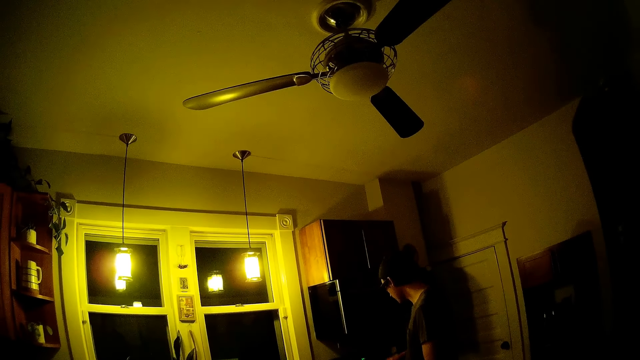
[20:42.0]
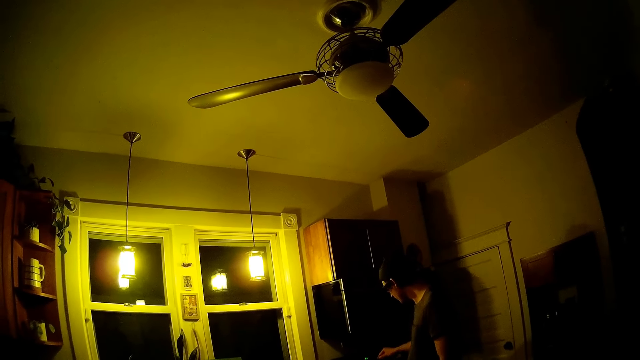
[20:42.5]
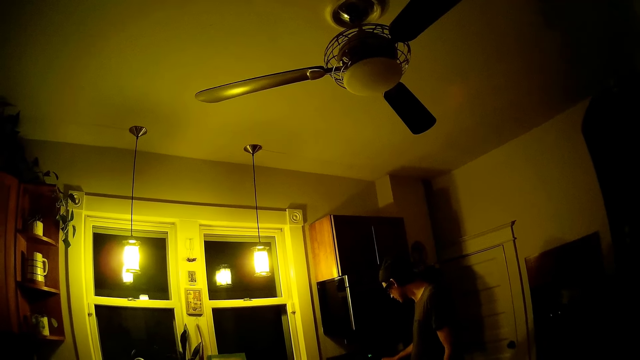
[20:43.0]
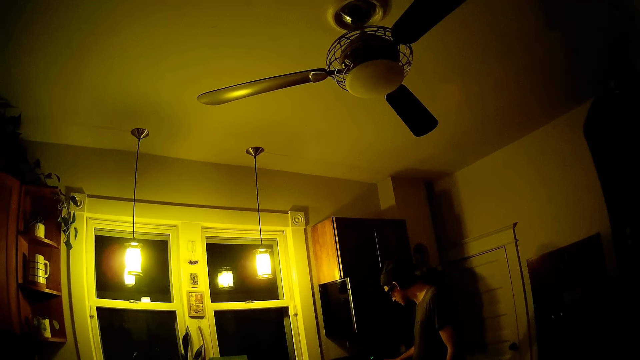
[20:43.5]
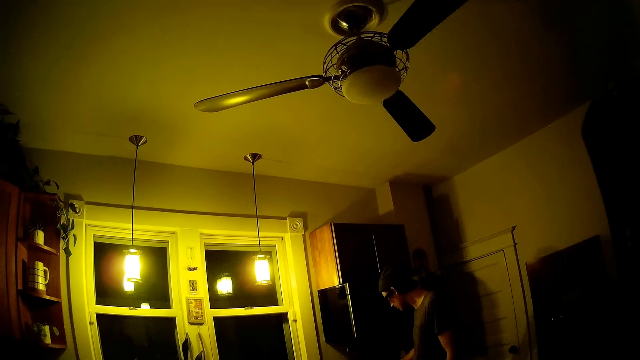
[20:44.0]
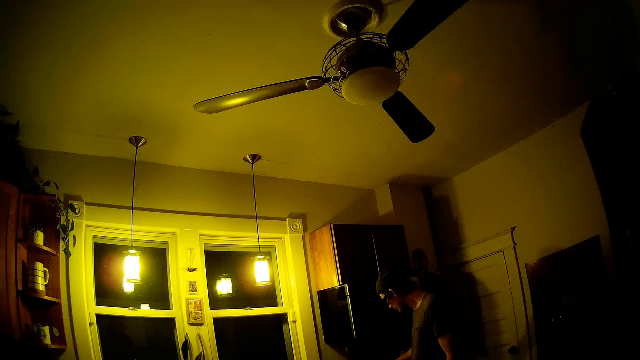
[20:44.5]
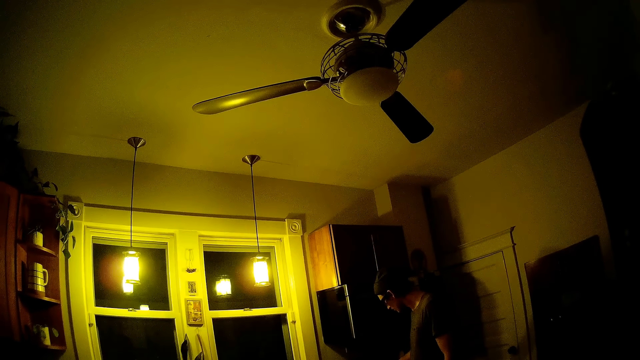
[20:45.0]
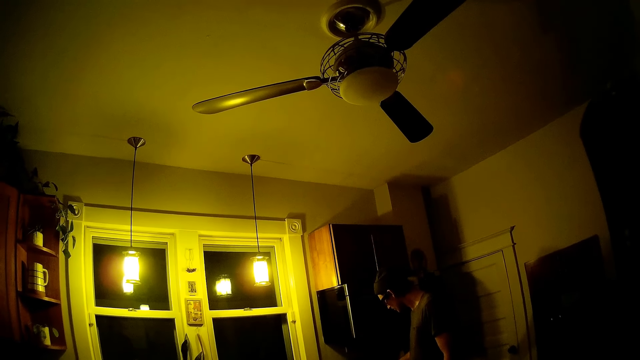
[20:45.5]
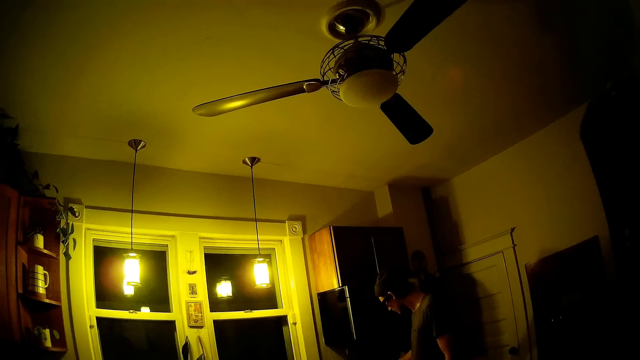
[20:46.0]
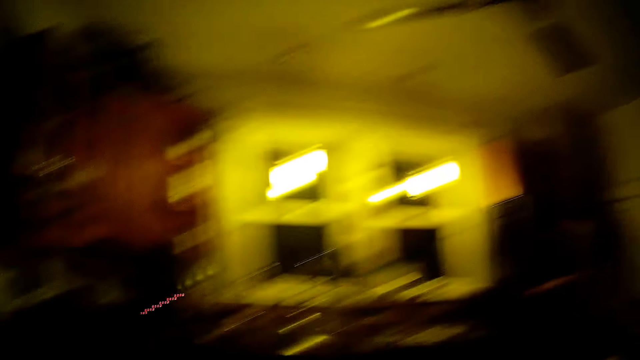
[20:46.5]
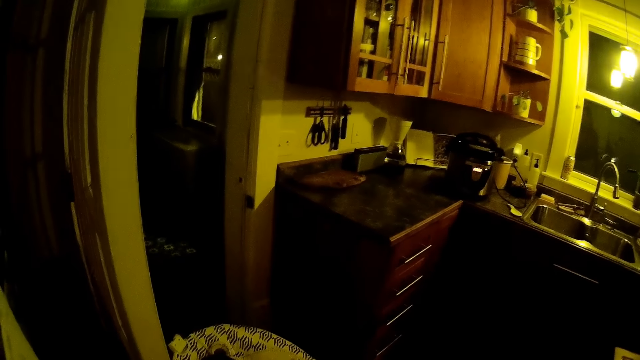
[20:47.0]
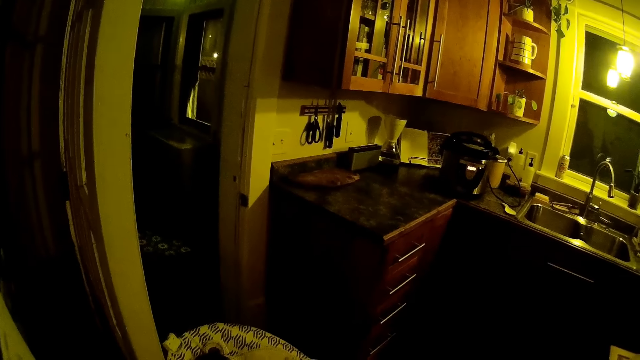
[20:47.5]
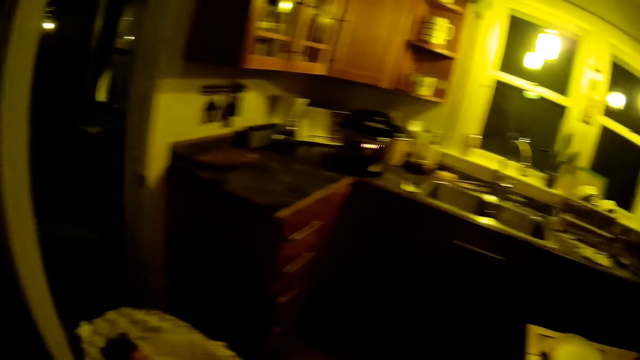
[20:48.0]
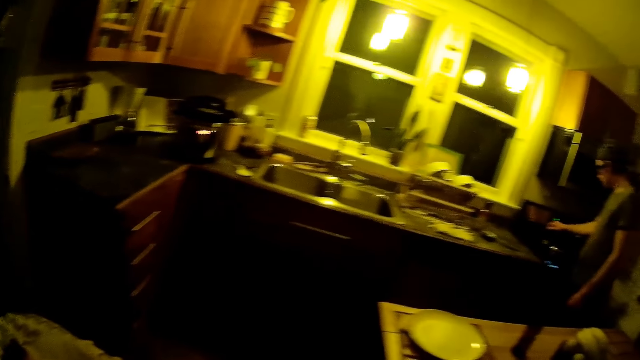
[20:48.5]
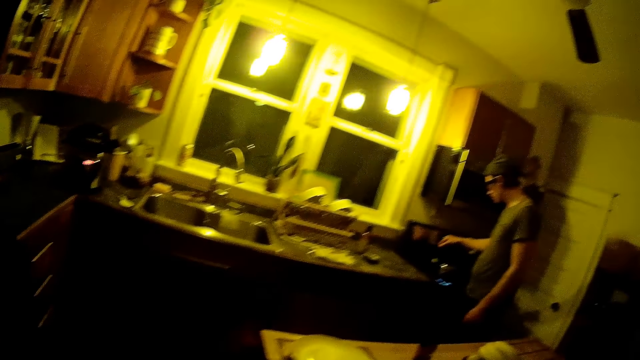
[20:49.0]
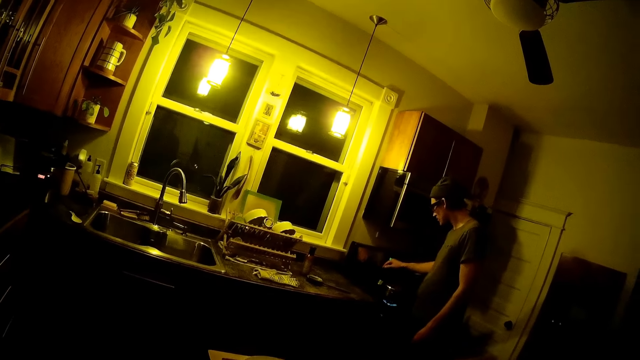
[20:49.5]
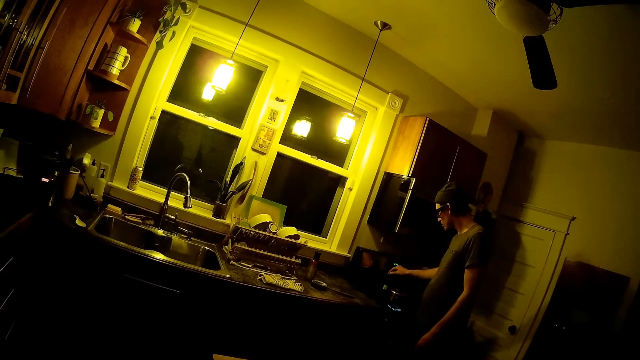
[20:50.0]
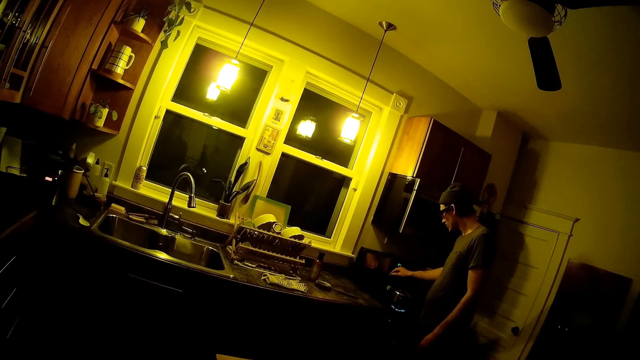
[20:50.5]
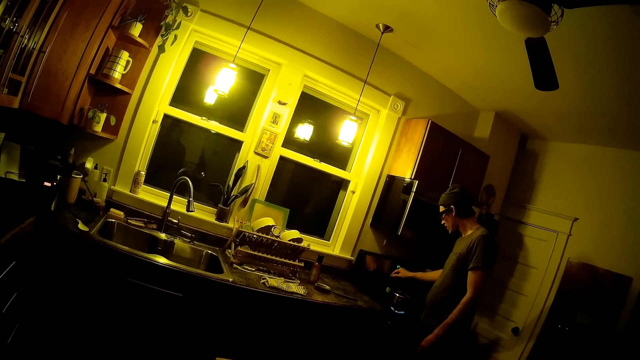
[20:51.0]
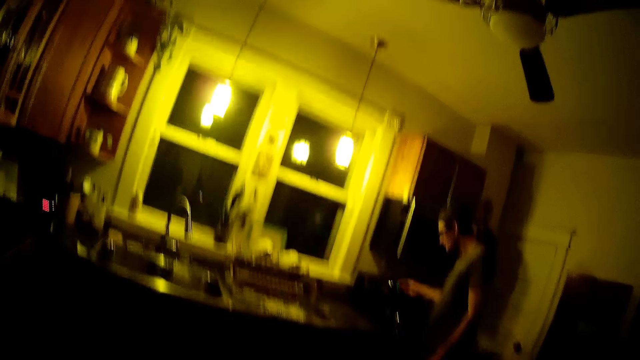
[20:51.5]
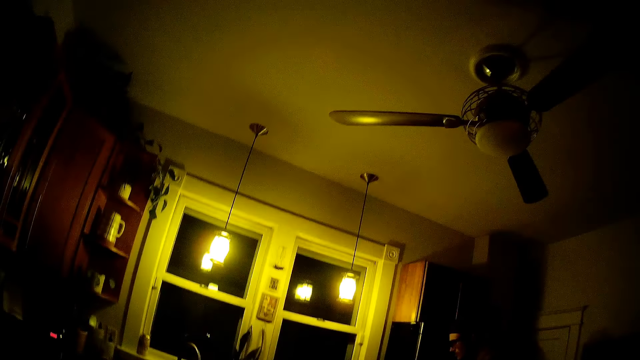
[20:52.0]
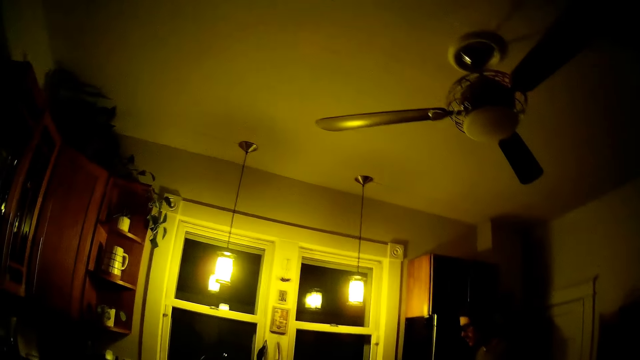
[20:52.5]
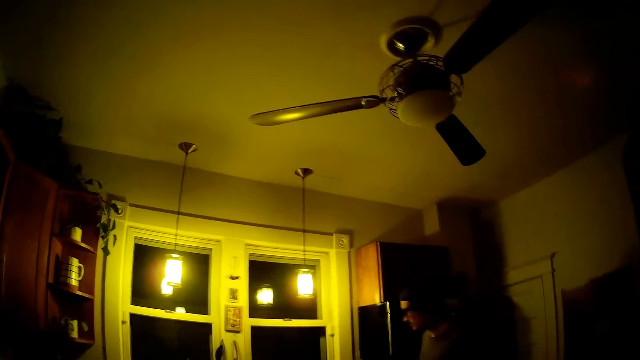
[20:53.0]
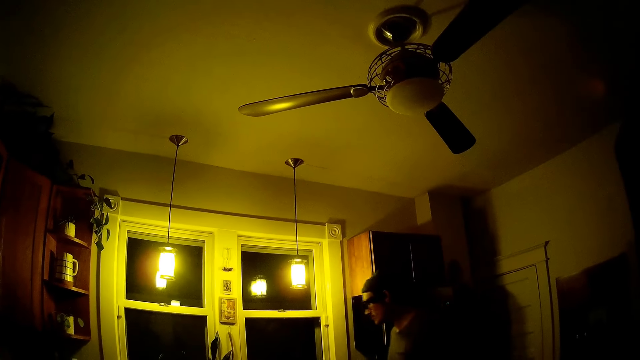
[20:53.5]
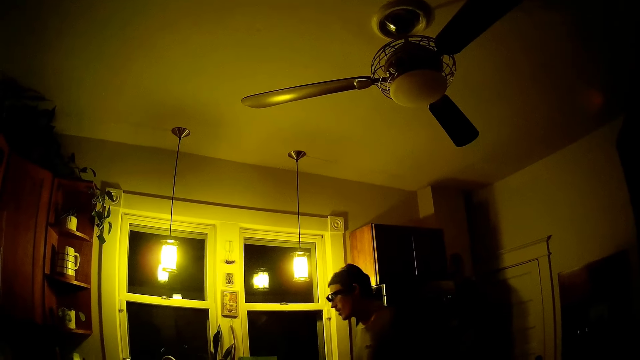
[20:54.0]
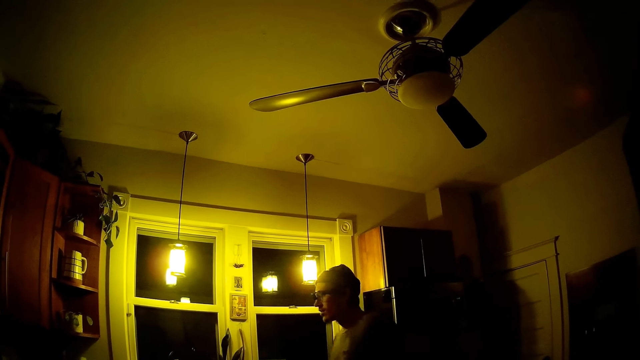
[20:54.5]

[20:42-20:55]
A man stirs the food.

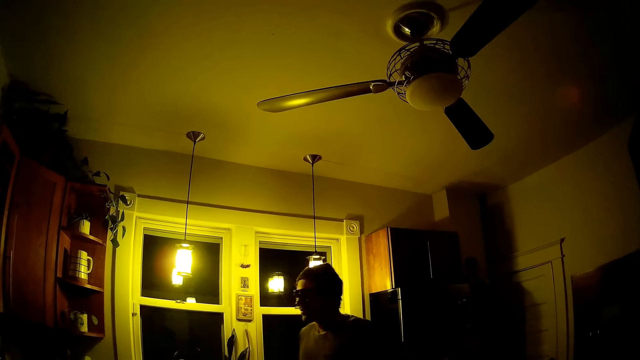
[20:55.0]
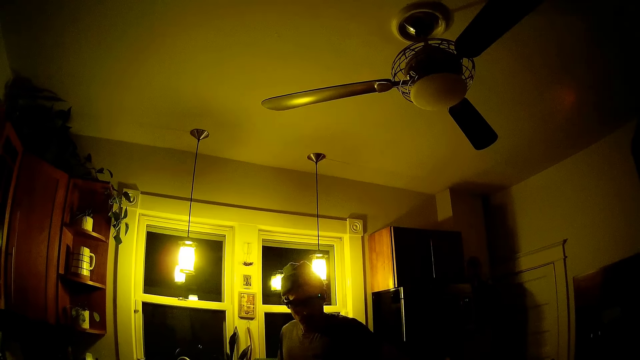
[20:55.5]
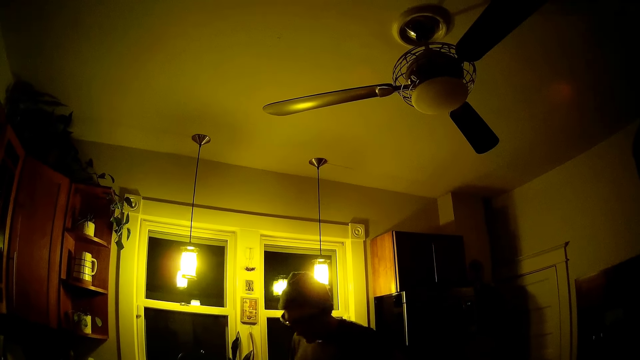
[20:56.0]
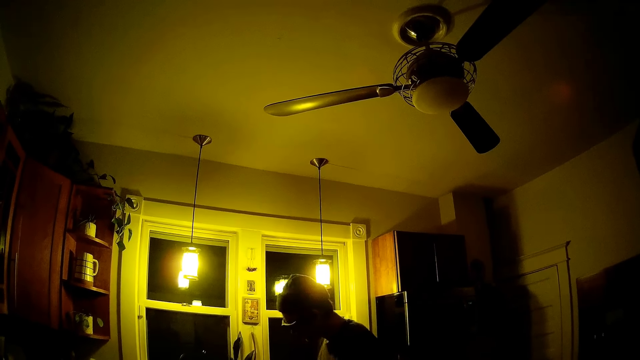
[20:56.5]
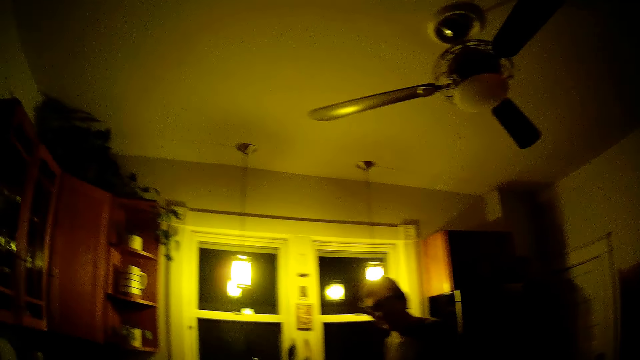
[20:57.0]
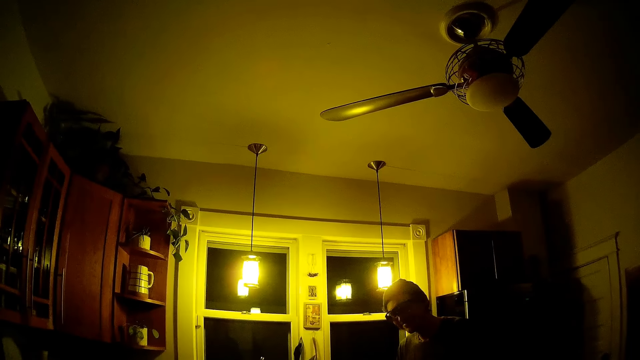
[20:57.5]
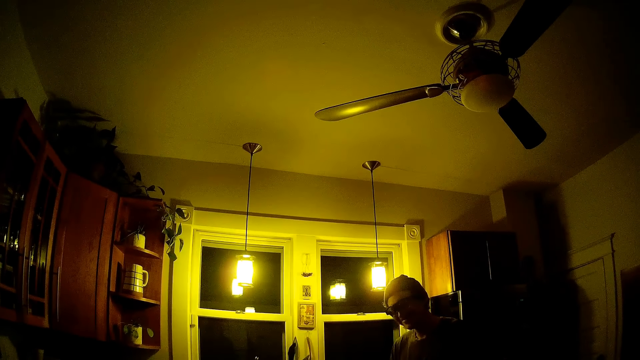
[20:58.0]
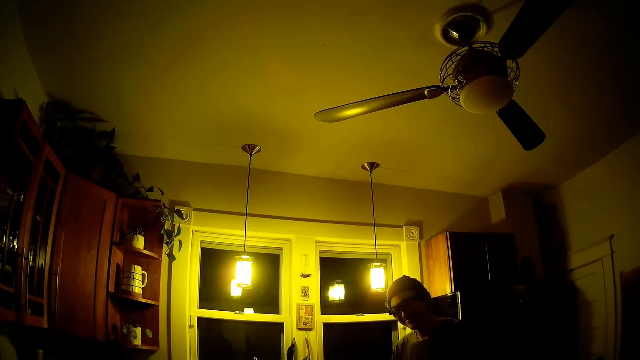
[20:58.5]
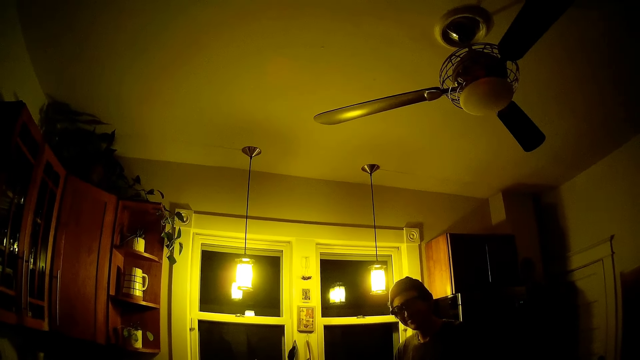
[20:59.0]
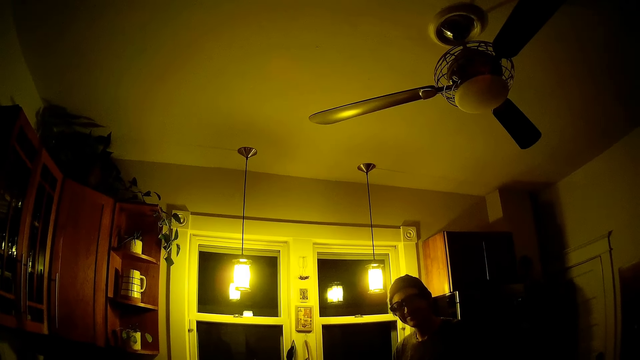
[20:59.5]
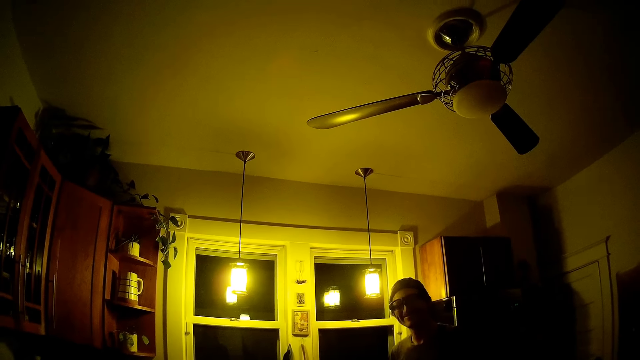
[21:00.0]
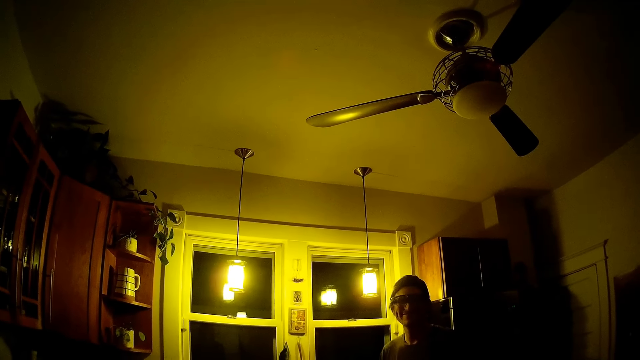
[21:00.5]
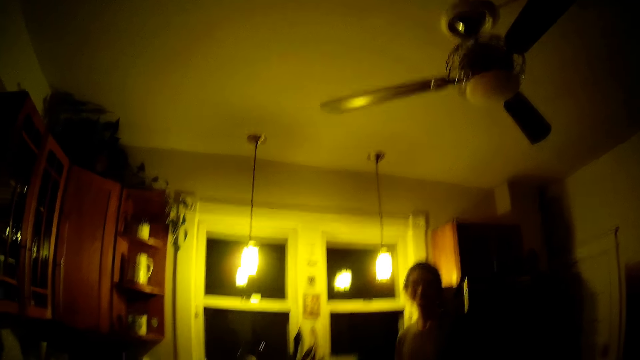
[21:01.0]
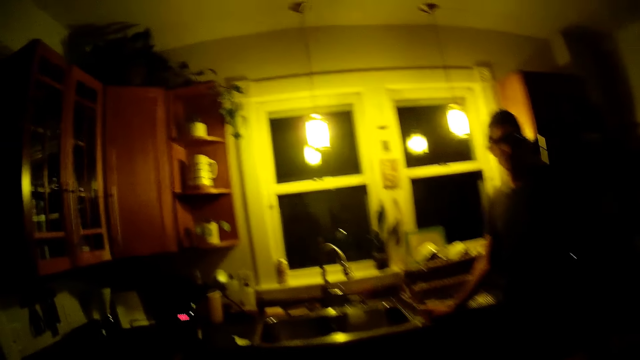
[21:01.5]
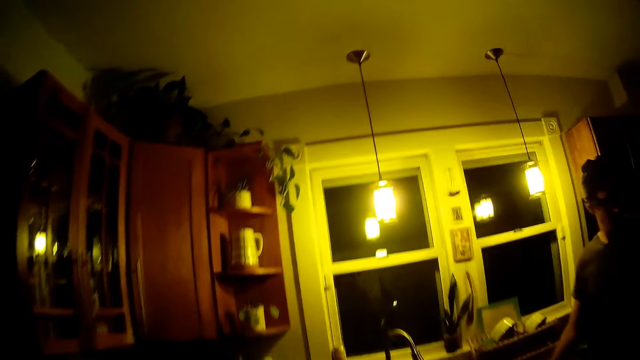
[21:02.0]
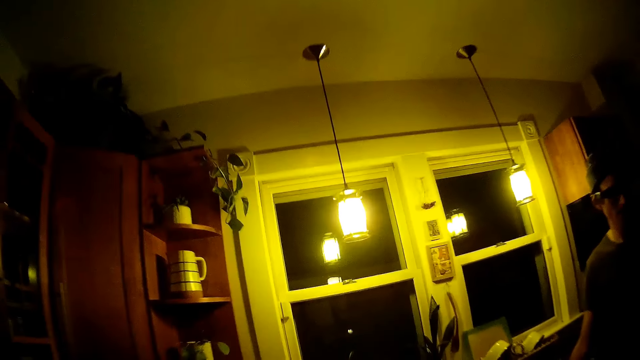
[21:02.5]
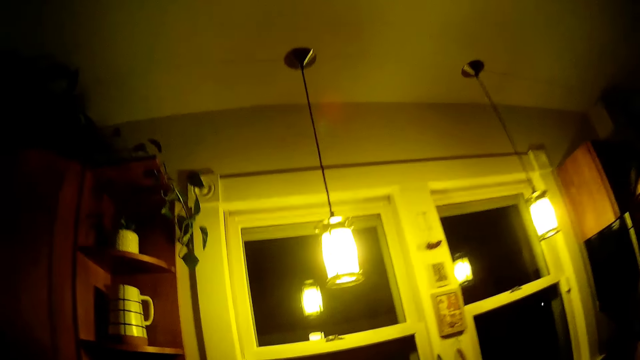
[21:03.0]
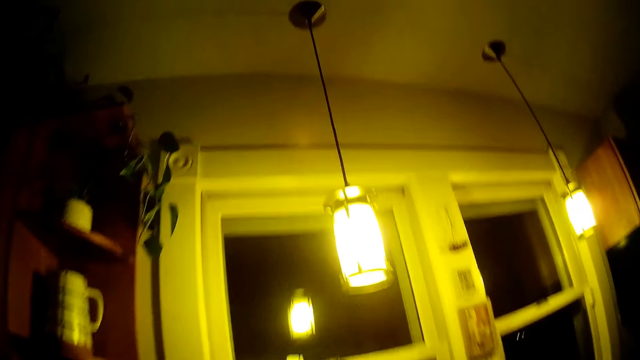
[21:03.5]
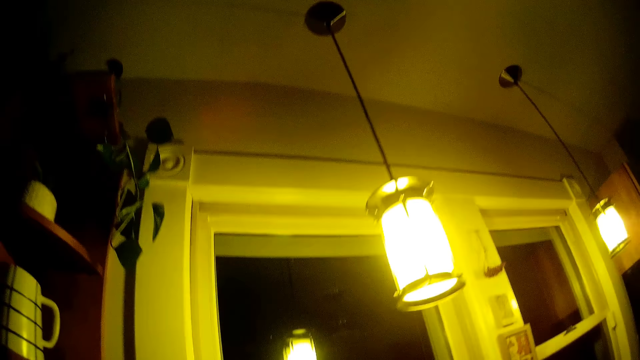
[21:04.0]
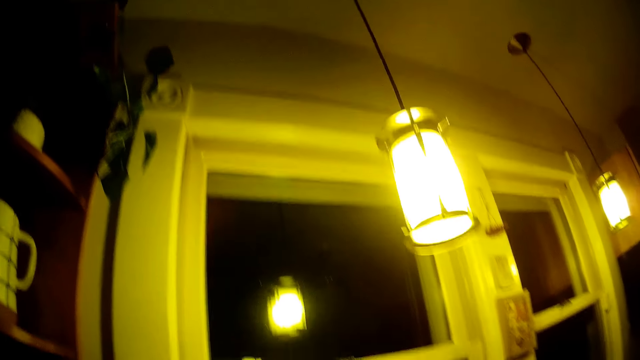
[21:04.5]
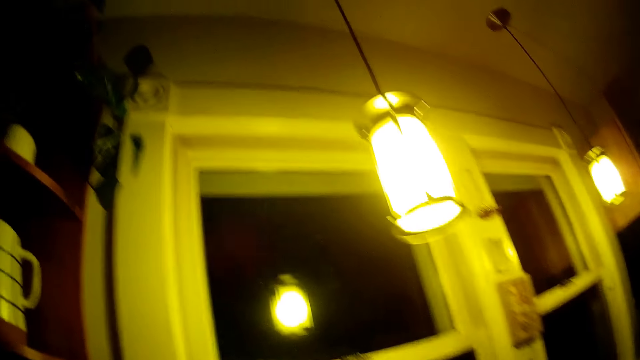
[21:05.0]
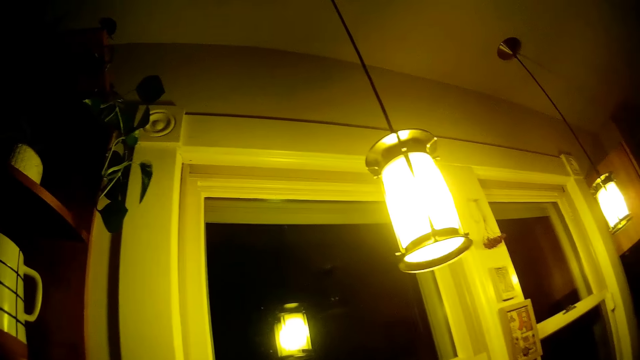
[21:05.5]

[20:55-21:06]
The camera wearer interacts with the man. They move close to the man.
